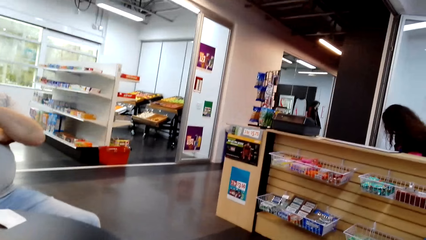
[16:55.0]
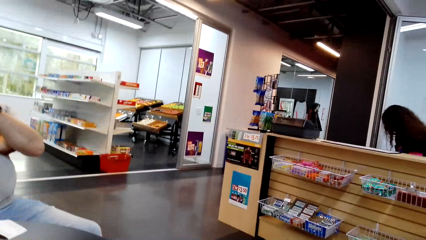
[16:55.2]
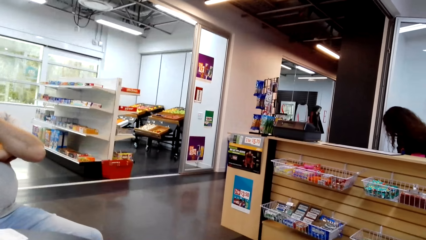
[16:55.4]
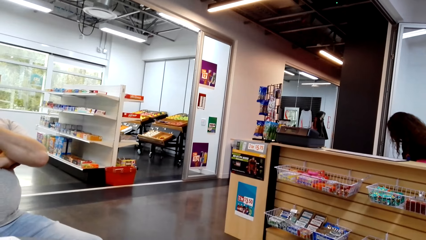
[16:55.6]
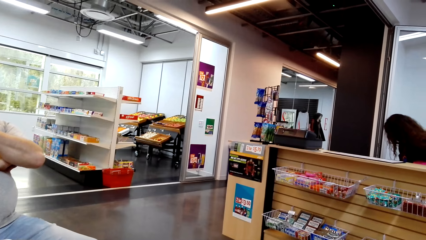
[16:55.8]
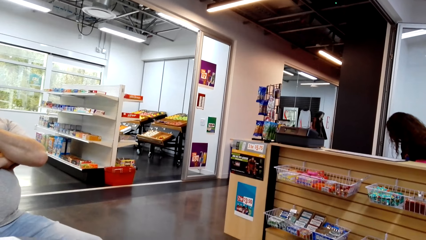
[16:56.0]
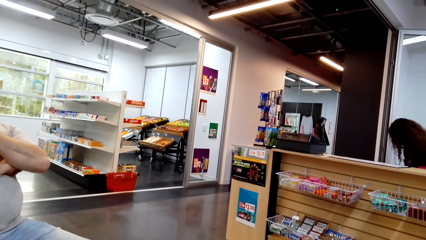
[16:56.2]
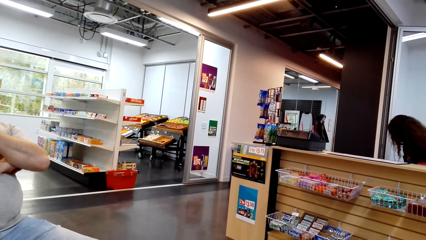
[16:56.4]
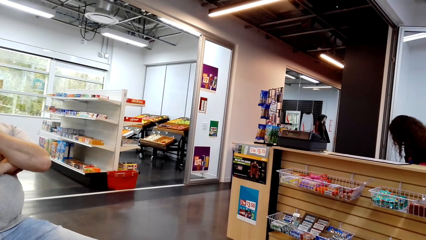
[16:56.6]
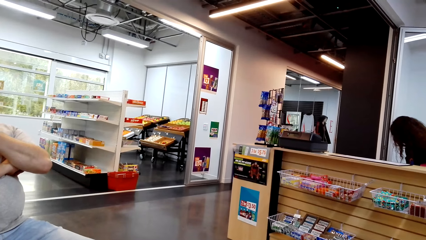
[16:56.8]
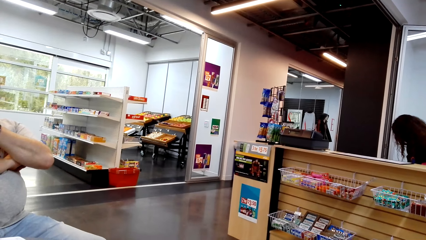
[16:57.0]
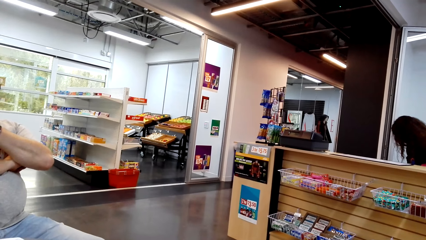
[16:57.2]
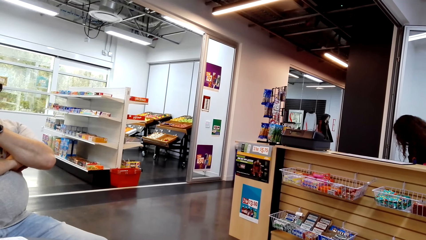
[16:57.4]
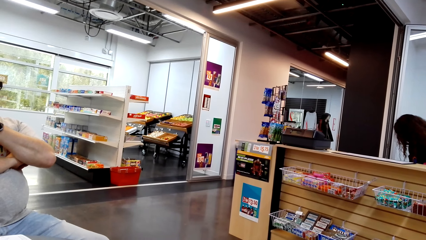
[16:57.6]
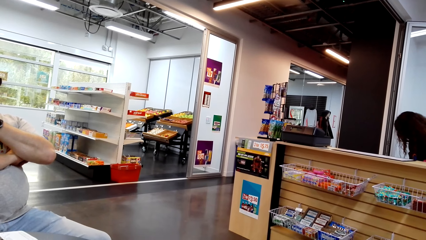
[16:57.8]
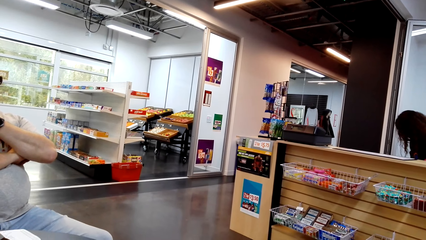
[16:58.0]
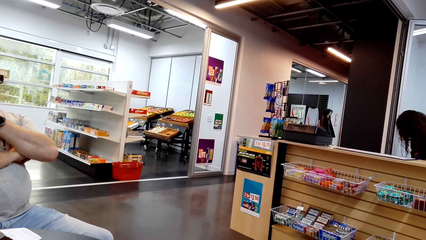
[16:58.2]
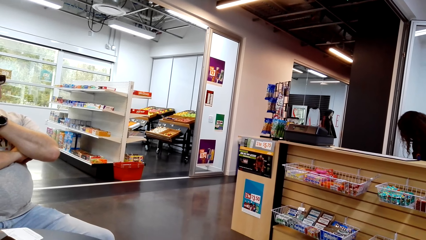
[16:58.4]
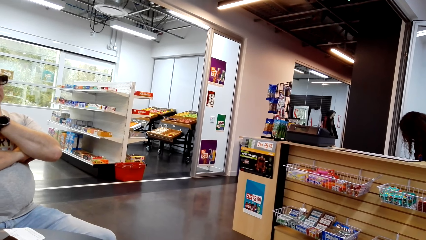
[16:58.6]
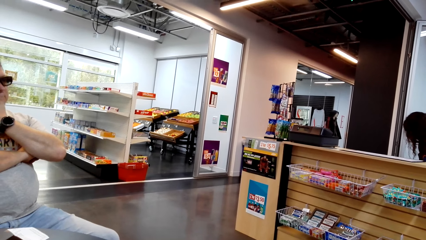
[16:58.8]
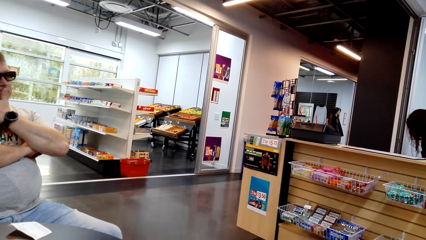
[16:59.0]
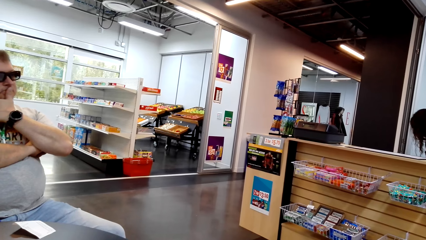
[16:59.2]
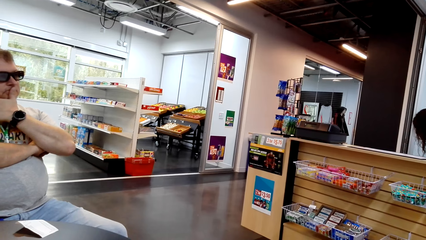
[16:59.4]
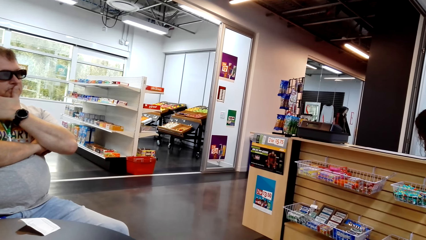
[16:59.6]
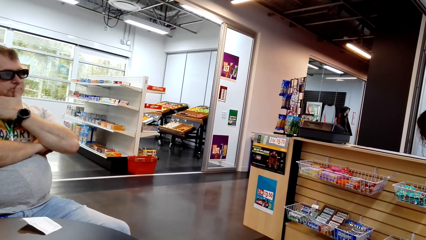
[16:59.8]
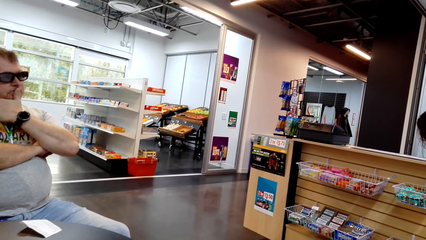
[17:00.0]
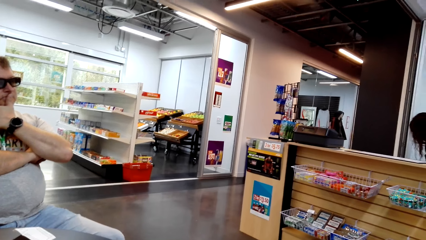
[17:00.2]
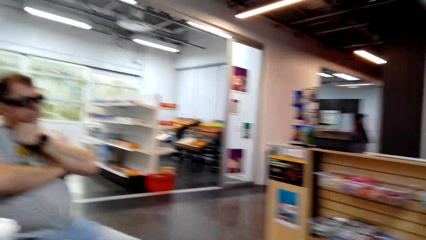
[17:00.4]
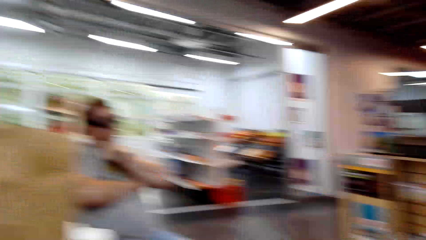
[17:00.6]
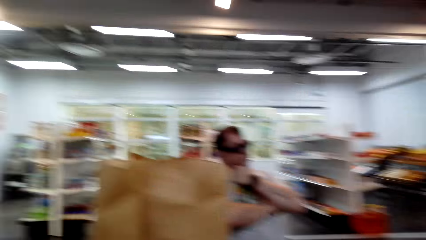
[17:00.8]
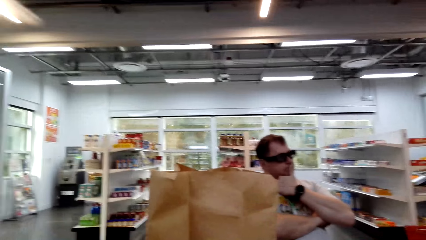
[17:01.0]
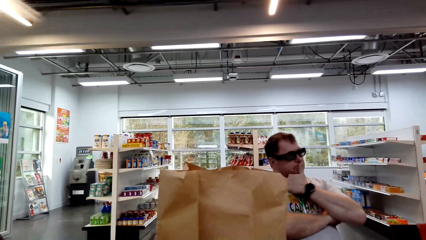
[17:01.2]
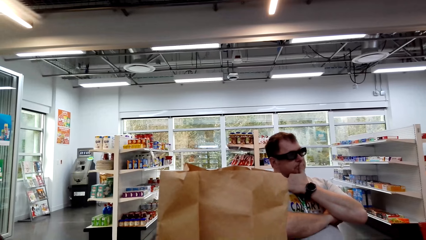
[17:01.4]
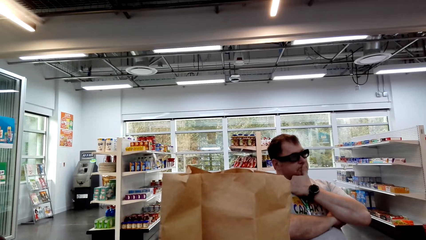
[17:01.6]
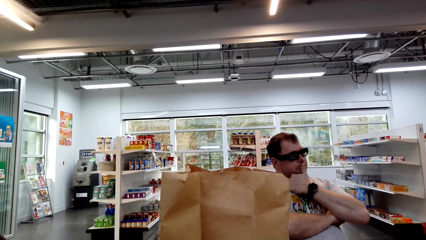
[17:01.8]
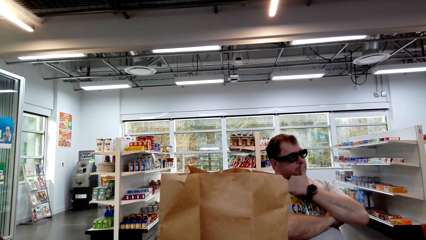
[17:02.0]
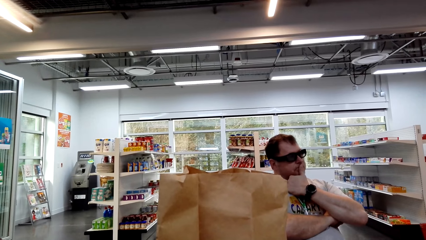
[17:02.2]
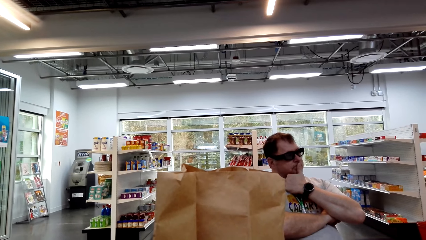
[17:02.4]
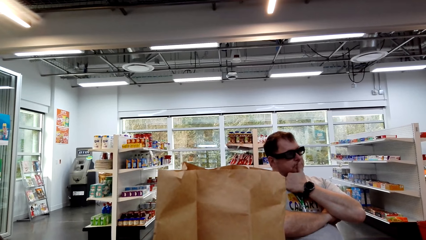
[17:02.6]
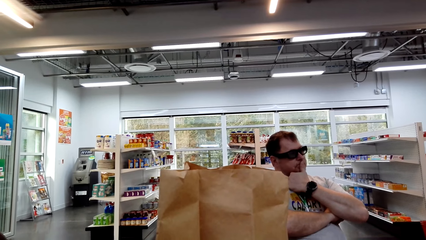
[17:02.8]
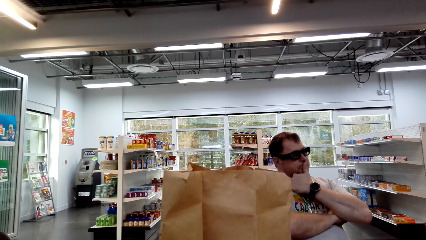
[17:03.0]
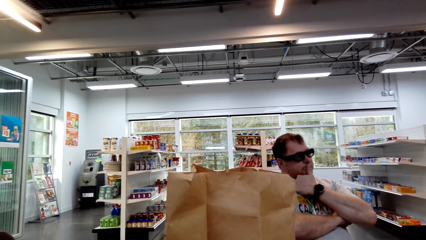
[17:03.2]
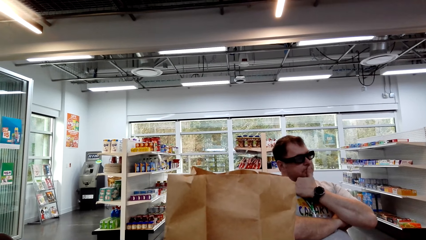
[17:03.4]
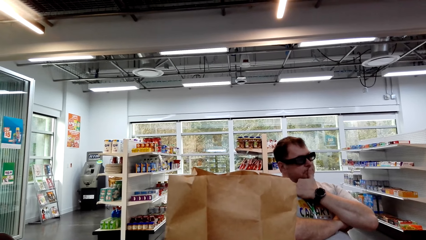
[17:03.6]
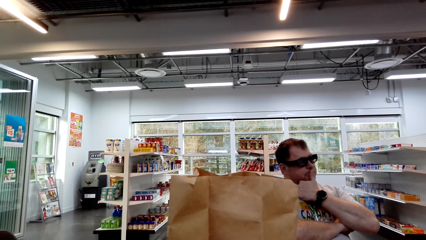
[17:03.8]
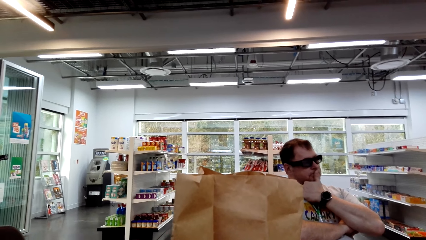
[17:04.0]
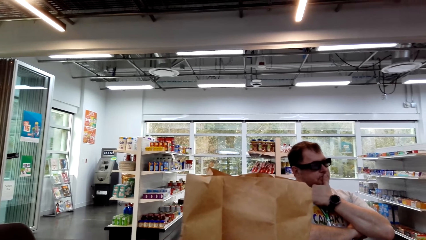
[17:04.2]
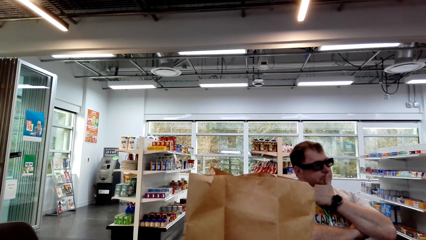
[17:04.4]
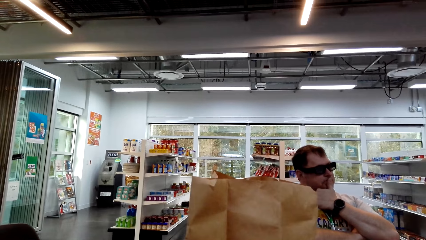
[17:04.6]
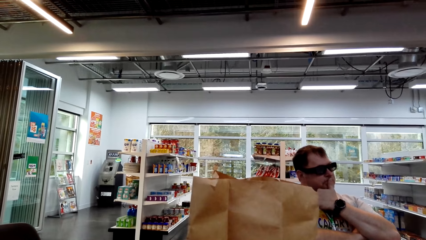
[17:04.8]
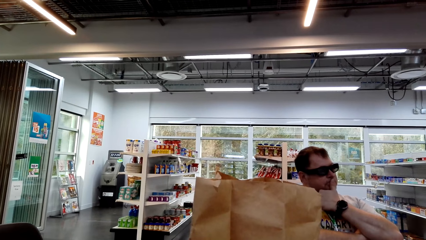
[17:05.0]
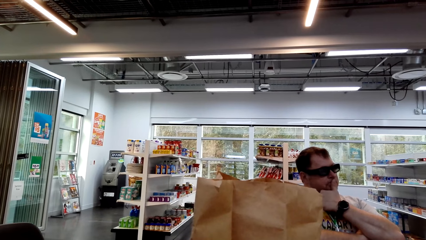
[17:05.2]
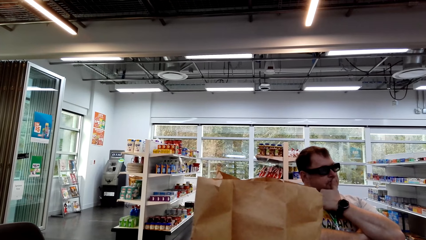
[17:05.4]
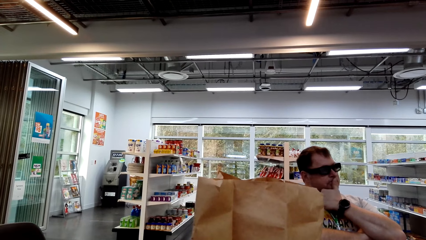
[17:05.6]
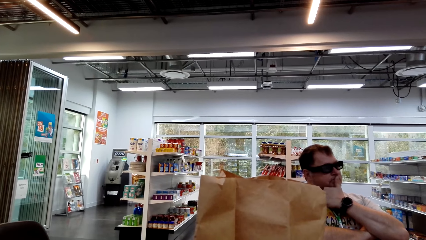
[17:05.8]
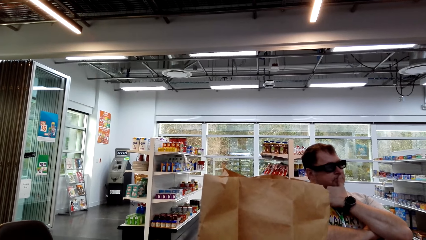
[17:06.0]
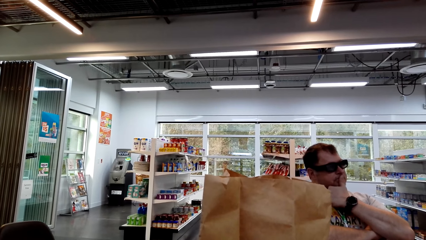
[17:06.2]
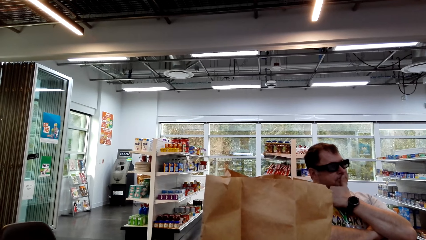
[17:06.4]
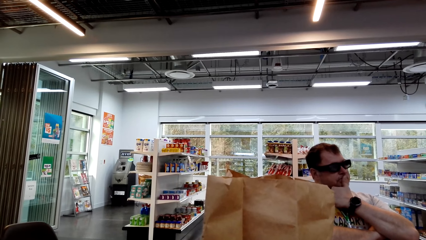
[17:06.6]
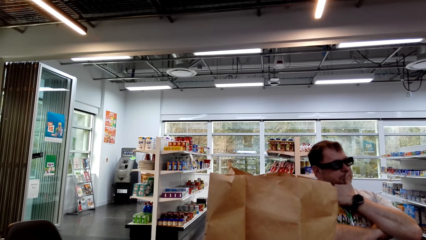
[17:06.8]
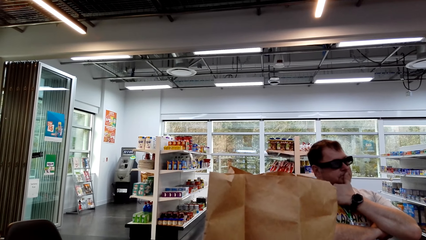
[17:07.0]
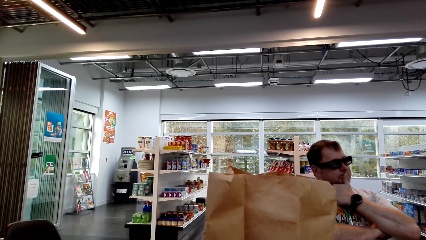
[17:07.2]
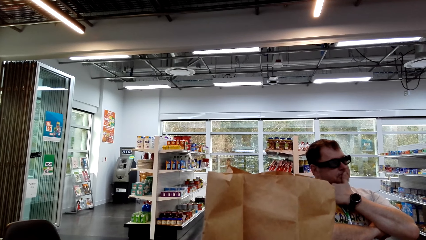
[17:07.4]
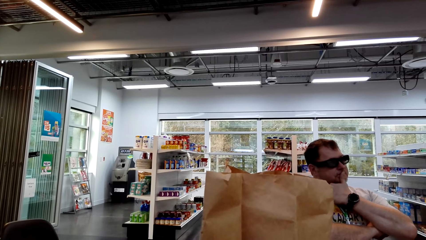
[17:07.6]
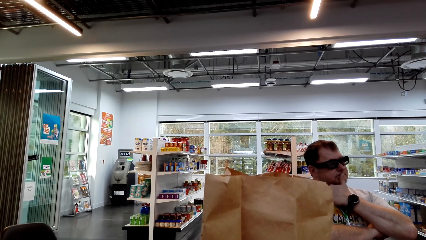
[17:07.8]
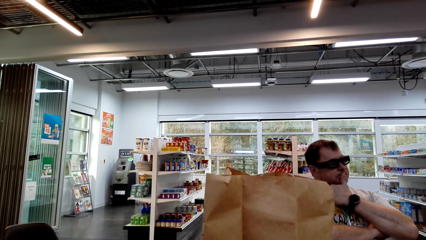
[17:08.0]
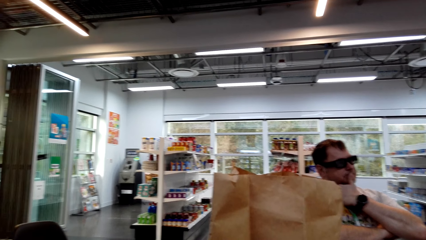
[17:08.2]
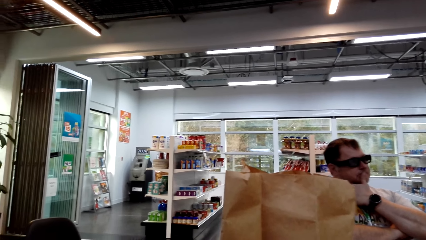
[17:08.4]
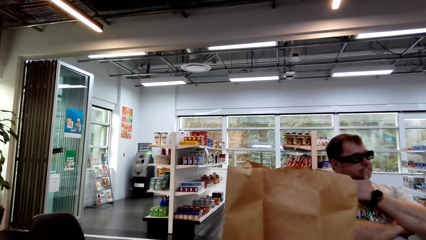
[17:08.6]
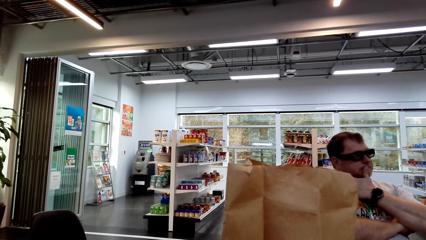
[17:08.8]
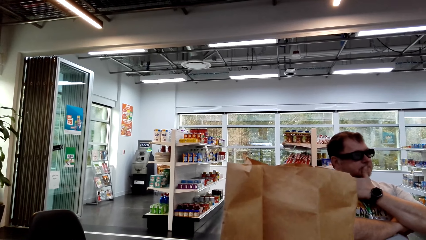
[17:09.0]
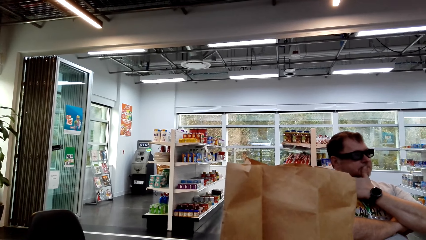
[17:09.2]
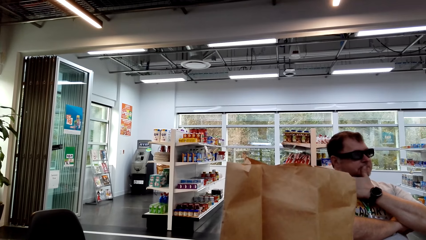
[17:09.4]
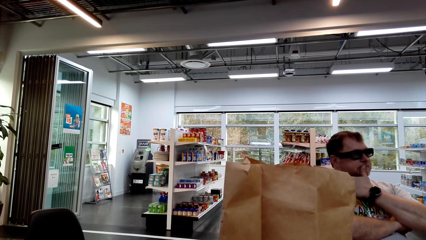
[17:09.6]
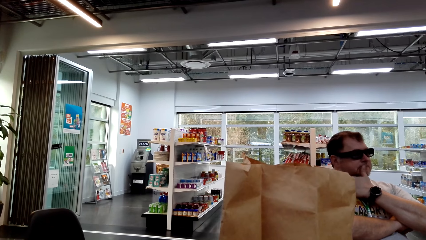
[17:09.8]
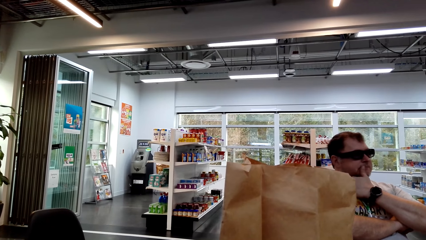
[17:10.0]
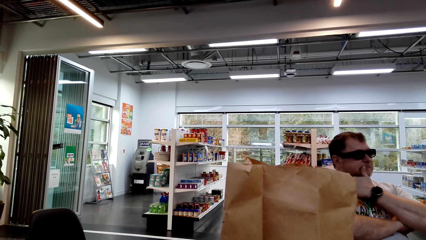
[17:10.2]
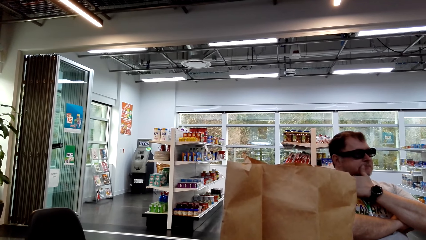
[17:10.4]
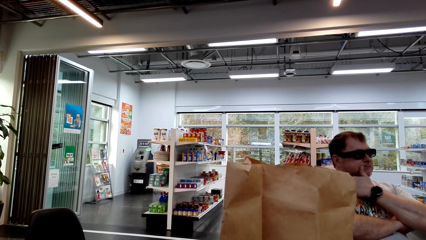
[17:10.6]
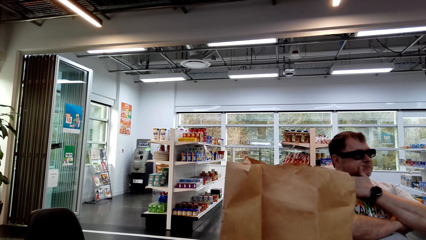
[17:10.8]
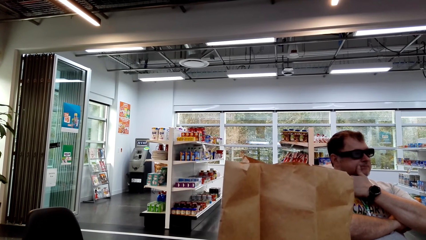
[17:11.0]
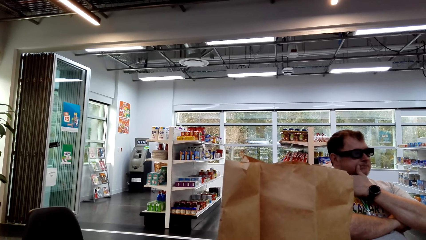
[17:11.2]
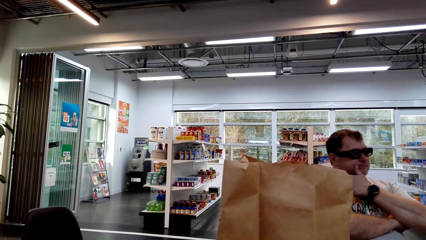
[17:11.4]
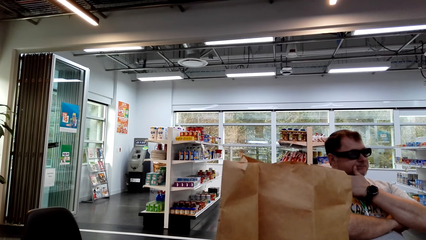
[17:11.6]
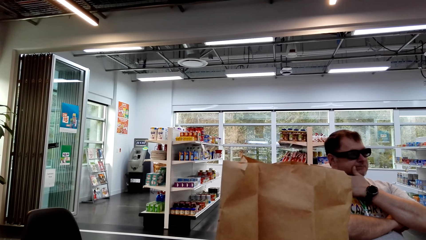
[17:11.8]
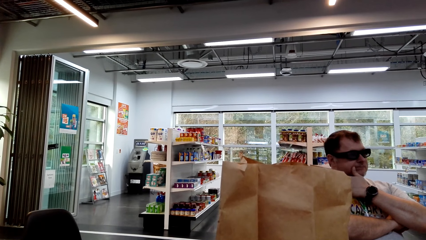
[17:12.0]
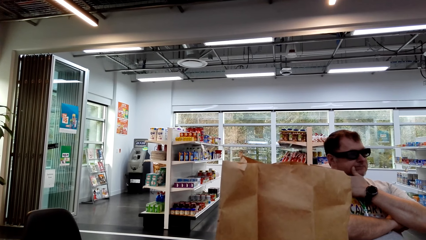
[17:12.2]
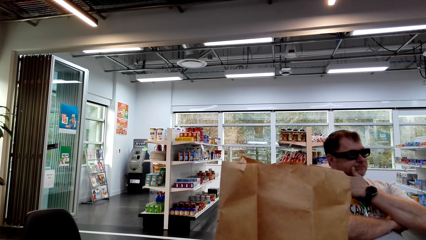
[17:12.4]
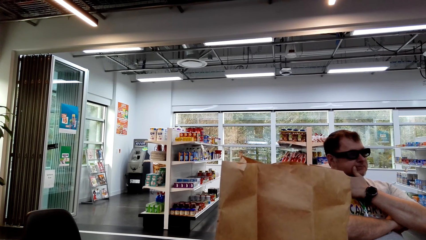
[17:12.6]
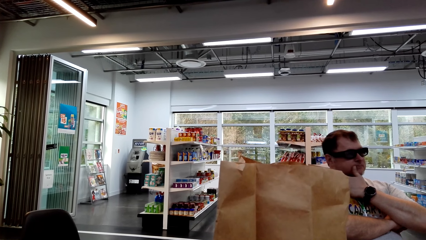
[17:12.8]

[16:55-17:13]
The camera wearer looks around. They look at the man.
